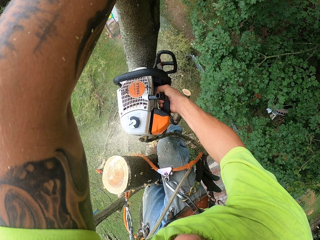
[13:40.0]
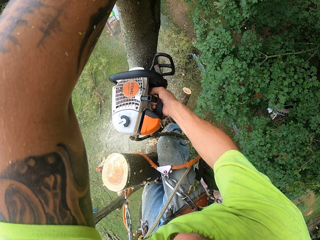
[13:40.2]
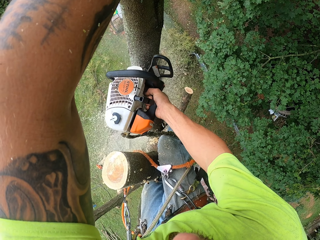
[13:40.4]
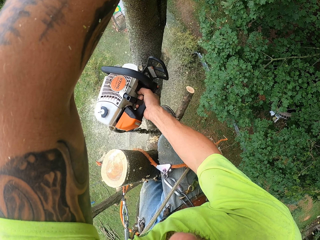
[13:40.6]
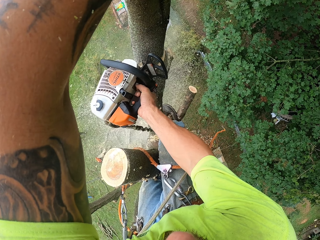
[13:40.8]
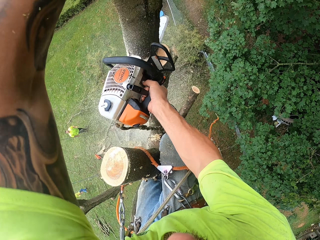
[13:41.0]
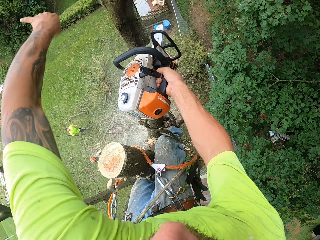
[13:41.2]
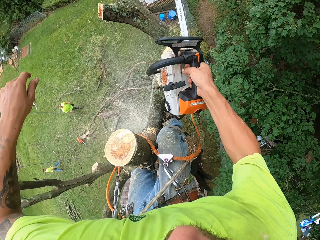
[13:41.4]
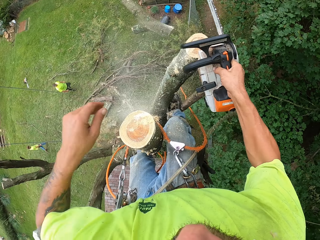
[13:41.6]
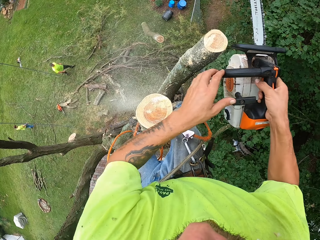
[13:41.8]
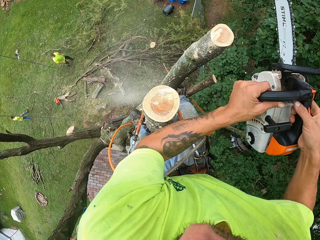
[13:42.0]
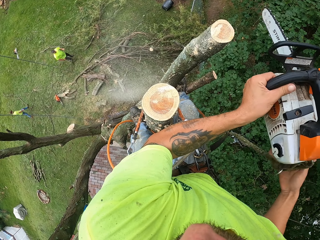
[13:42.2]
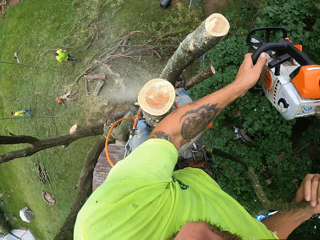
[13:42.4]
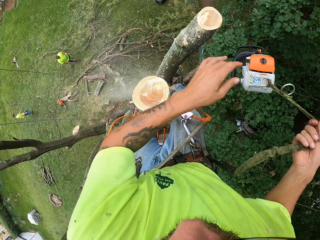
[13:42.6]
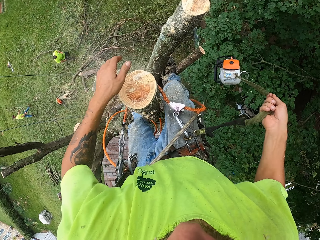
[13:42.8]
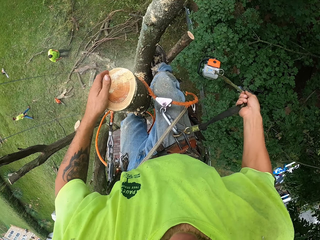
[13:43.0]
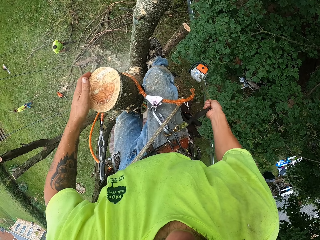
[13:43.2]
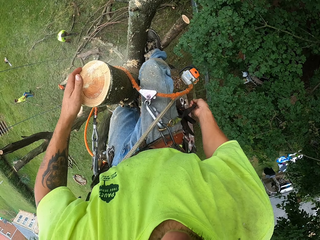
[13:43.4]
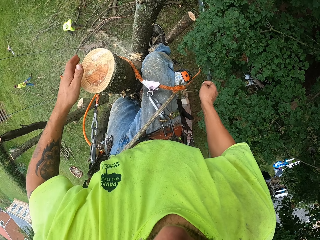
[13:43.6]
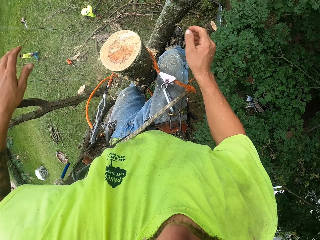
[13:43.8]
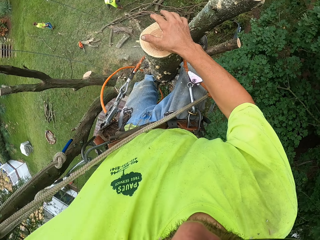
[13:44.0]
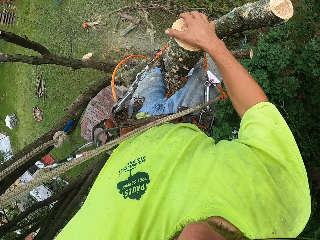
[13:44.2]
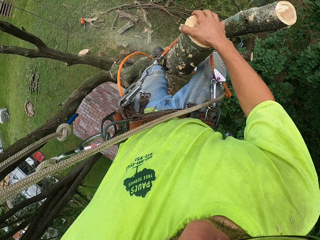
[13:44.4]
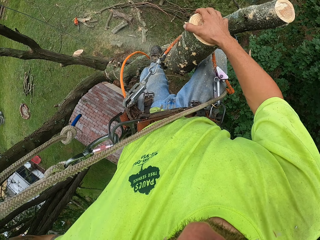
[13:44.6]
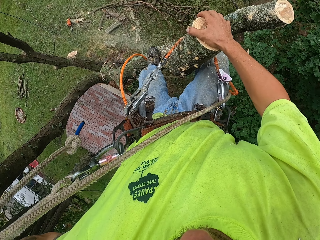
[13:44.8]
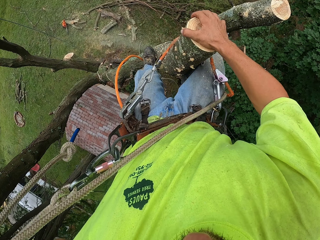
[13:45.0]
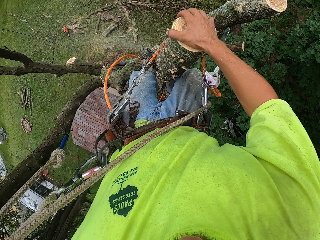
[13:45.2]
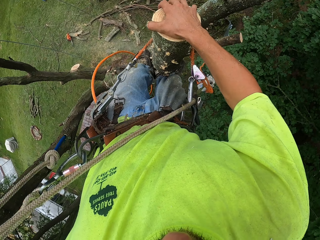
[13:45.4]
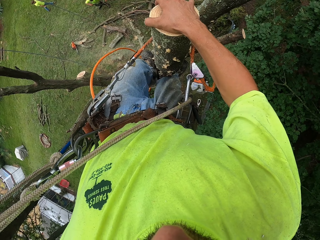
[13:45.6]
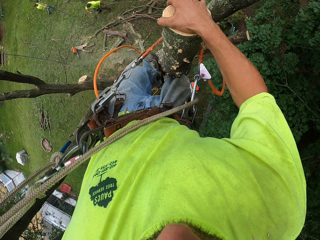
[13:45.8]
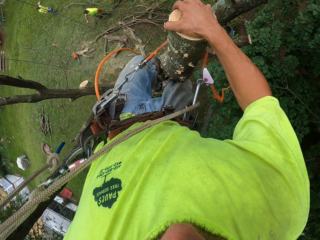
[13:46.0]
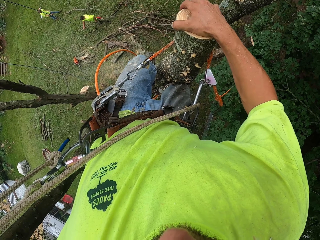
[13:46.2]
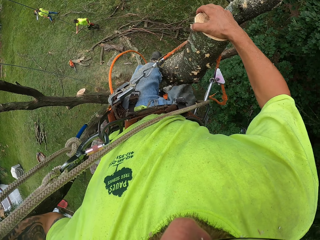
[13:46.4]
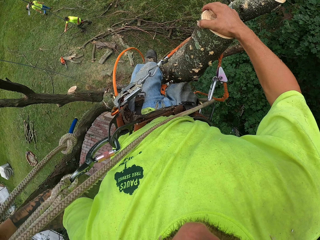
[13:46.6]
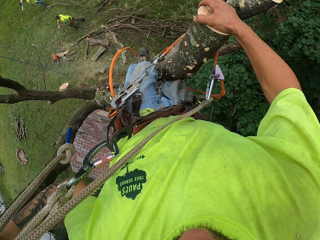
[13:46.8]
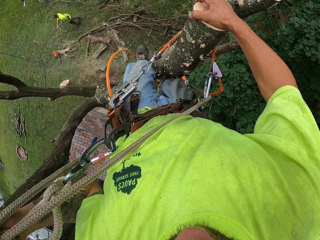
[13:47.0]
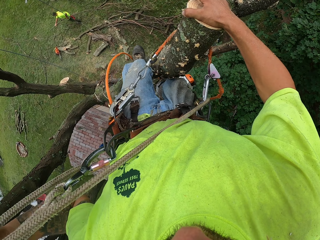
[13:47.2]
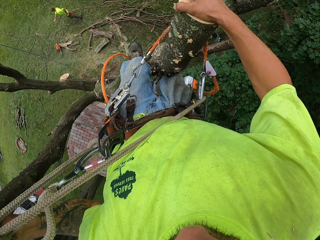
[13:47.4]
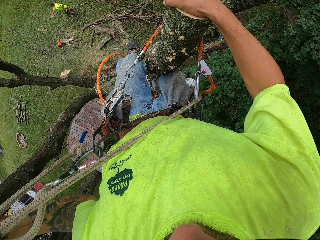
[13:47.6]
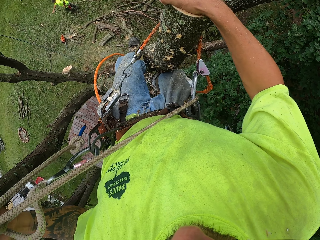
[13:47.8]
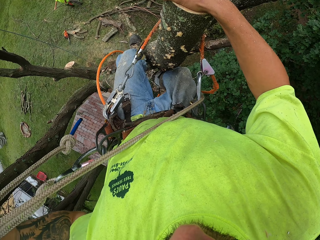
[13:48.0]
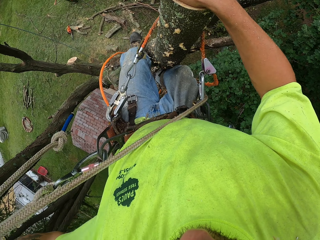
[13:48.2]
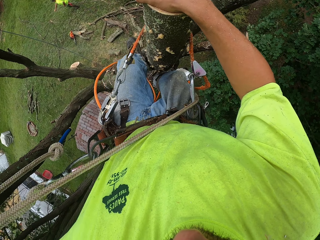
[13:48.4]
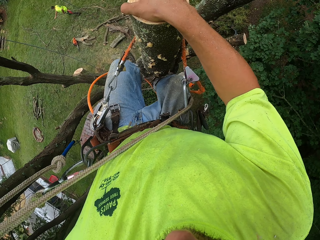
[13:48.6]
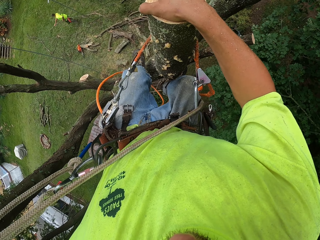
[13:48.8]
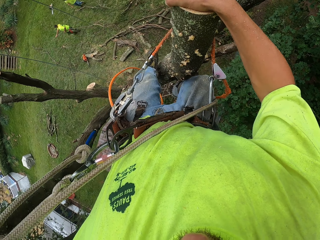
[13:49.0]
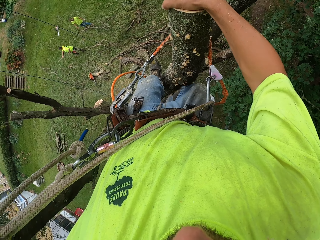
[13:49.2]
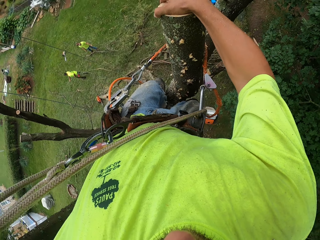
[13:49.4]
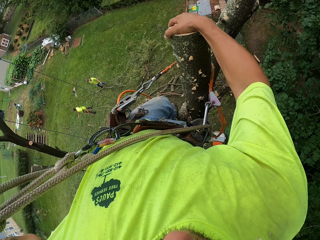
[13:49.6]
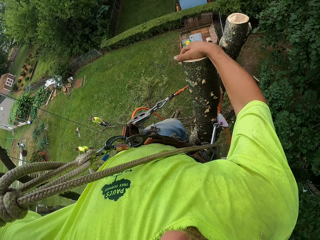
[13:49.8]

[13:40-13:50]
The camera wearer passes the chain saw from his right hand into his left hand. He drops the chain saw hanging with the rope in his right hand. He touches the tree with his left hand. Another man walks around. The camera wearer holds the tree with his right hand on. He descends the tree. He adjusts the tree climbing harness rope with his left hand.

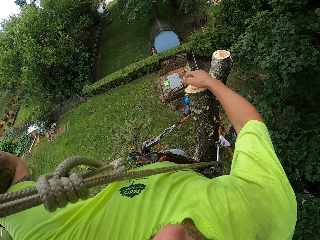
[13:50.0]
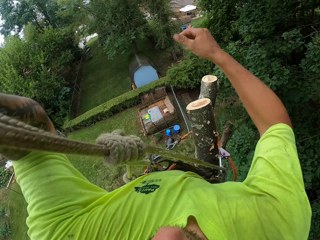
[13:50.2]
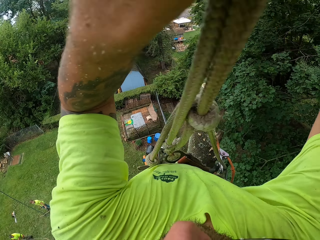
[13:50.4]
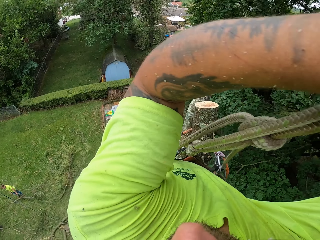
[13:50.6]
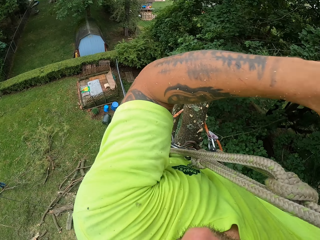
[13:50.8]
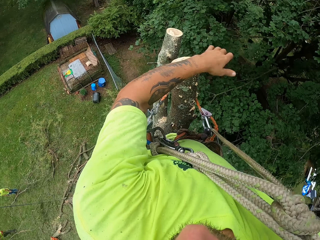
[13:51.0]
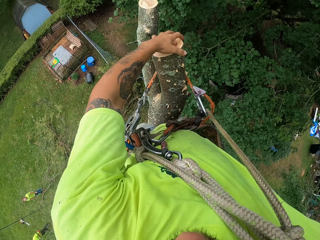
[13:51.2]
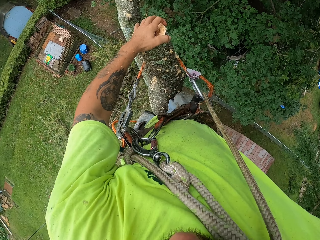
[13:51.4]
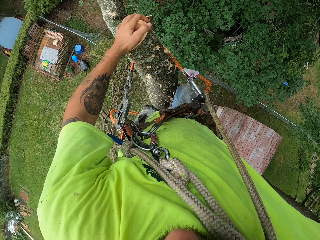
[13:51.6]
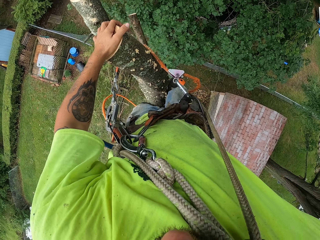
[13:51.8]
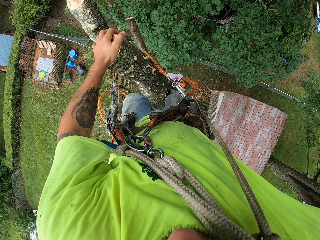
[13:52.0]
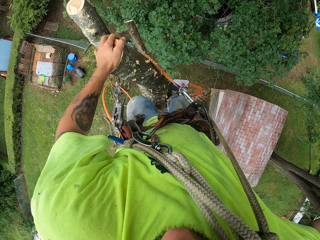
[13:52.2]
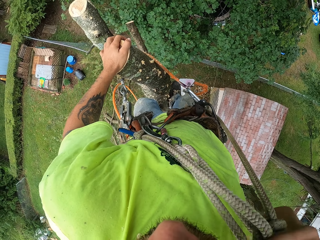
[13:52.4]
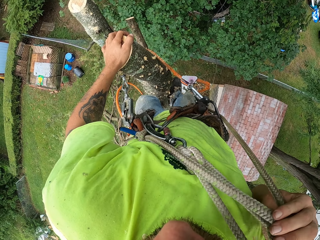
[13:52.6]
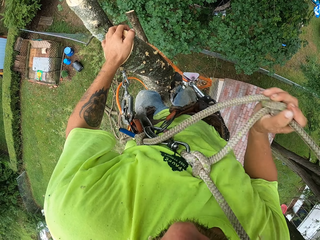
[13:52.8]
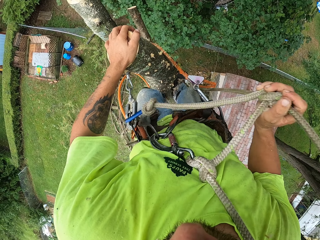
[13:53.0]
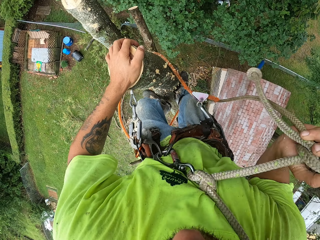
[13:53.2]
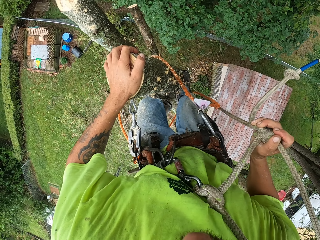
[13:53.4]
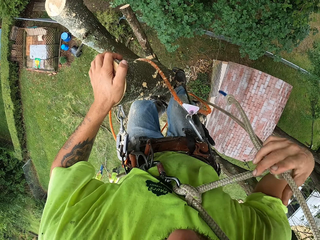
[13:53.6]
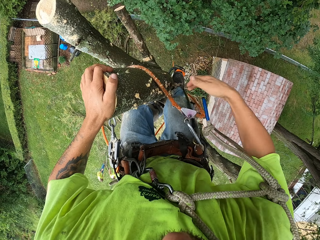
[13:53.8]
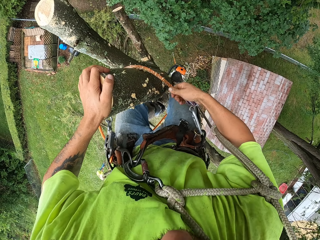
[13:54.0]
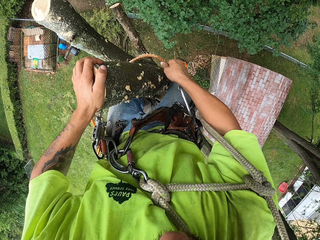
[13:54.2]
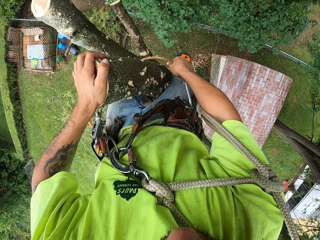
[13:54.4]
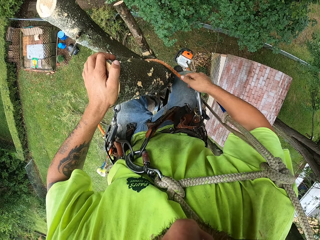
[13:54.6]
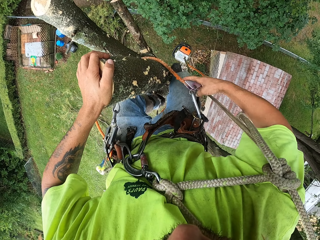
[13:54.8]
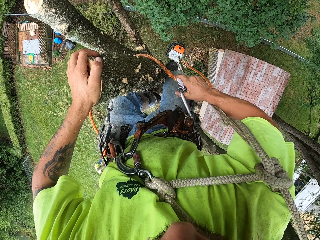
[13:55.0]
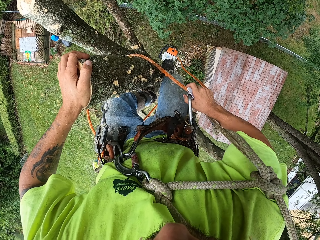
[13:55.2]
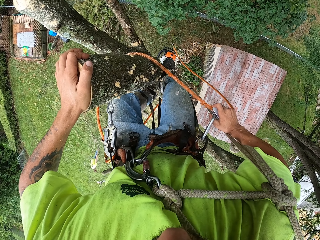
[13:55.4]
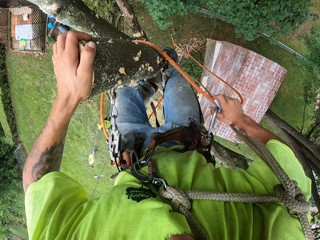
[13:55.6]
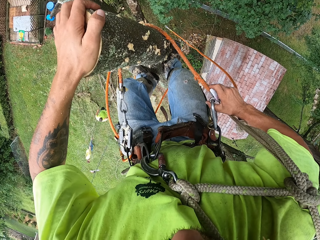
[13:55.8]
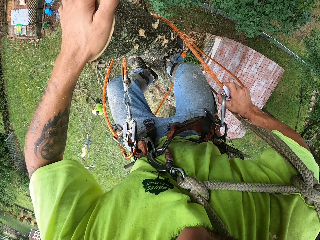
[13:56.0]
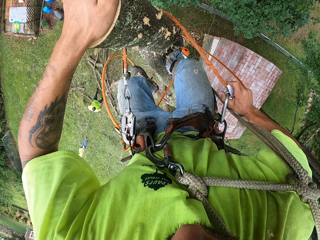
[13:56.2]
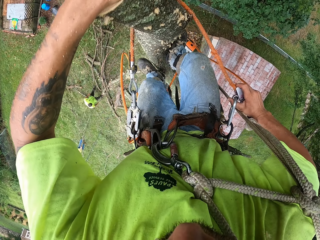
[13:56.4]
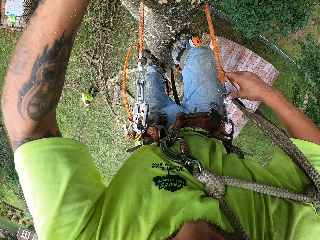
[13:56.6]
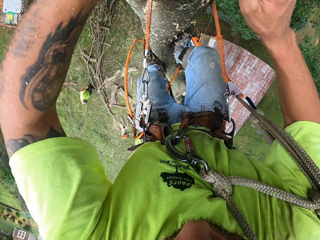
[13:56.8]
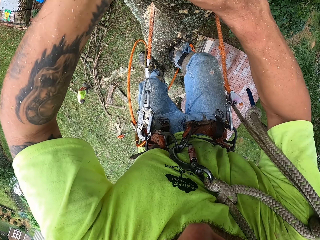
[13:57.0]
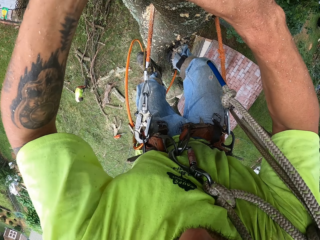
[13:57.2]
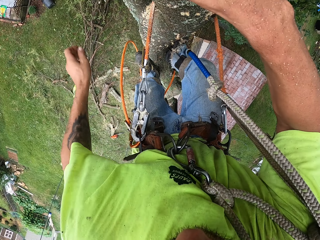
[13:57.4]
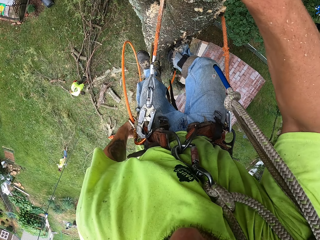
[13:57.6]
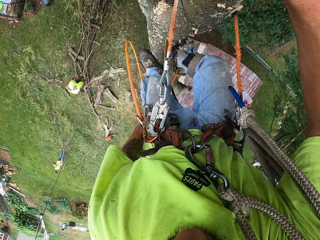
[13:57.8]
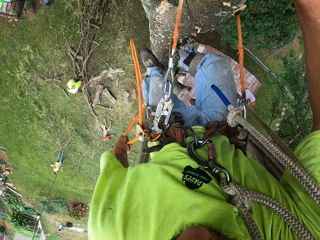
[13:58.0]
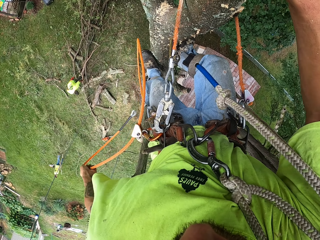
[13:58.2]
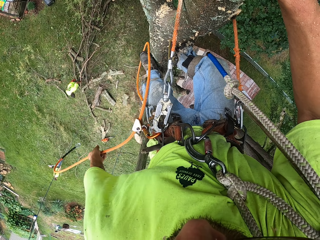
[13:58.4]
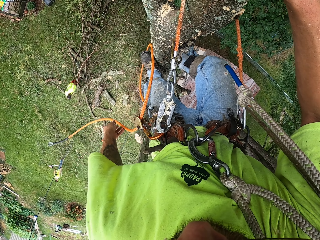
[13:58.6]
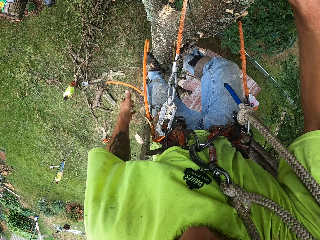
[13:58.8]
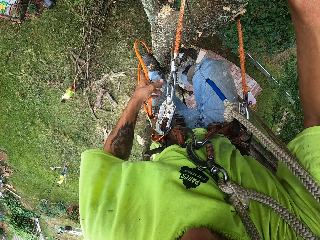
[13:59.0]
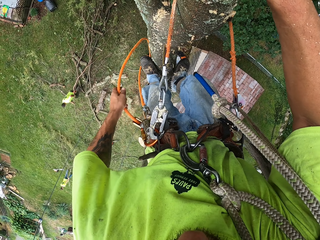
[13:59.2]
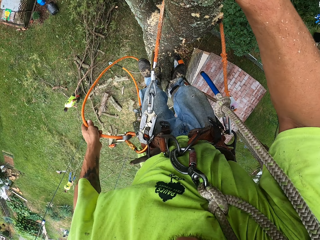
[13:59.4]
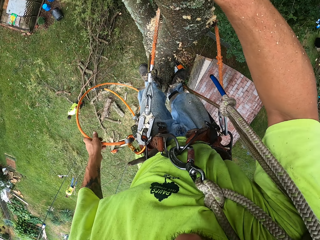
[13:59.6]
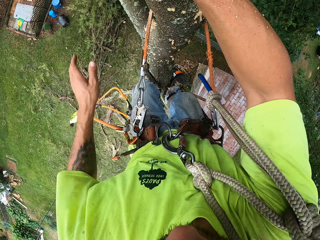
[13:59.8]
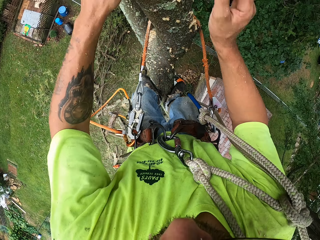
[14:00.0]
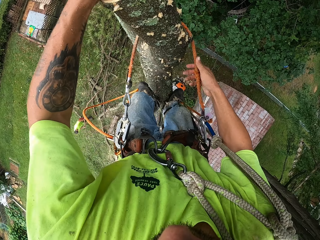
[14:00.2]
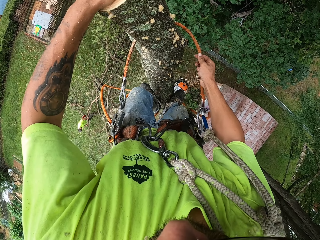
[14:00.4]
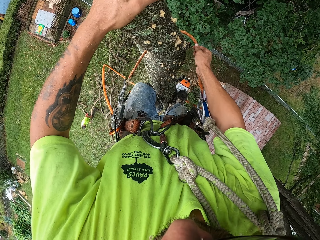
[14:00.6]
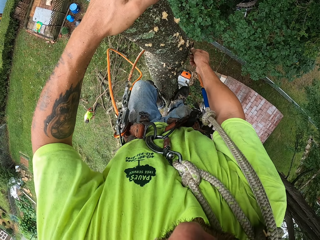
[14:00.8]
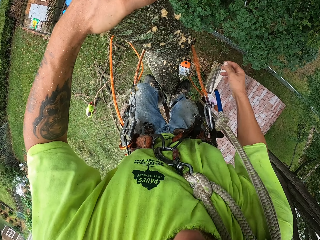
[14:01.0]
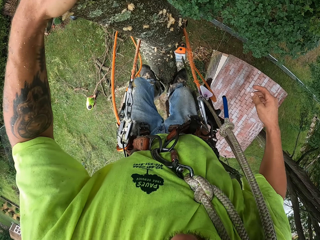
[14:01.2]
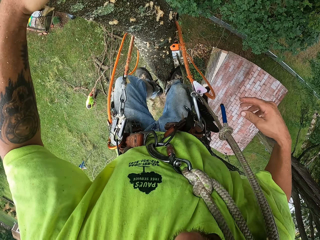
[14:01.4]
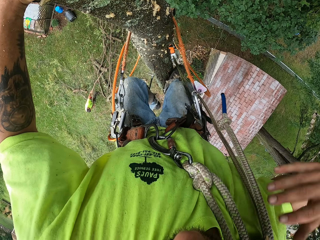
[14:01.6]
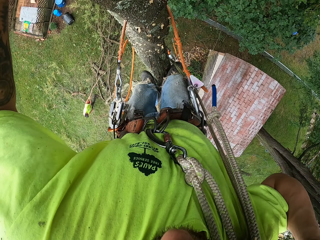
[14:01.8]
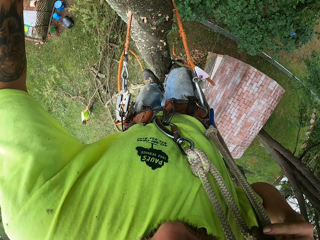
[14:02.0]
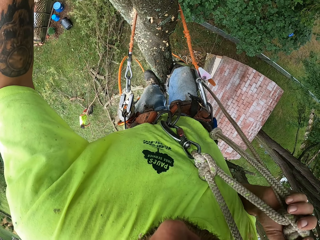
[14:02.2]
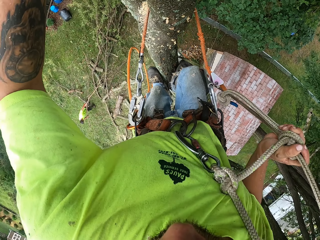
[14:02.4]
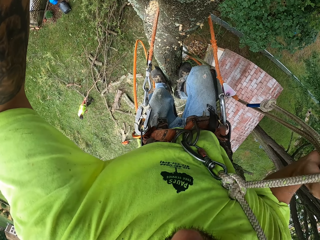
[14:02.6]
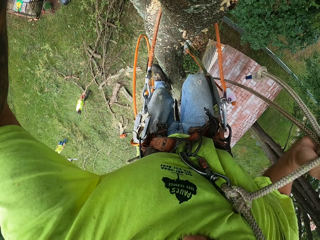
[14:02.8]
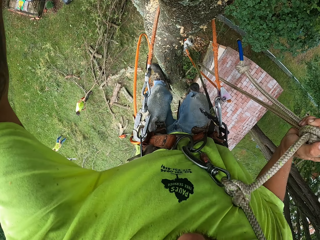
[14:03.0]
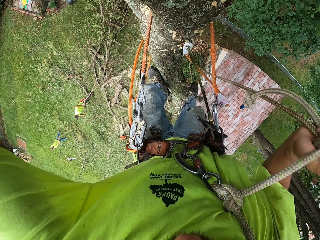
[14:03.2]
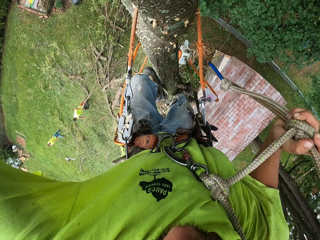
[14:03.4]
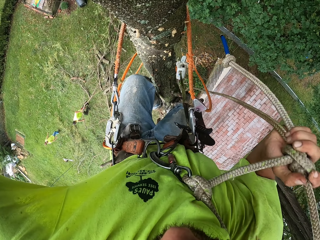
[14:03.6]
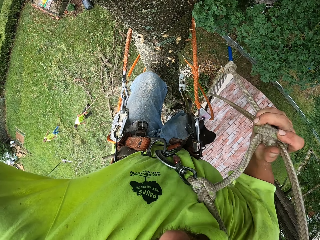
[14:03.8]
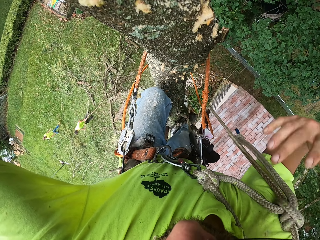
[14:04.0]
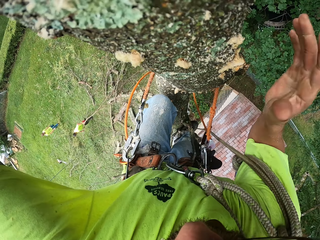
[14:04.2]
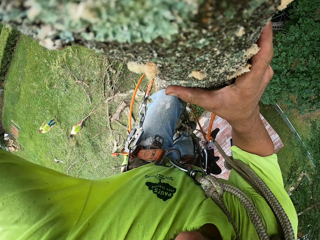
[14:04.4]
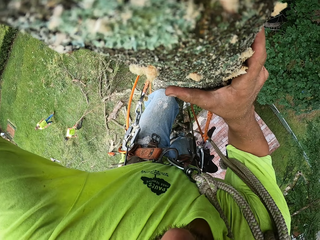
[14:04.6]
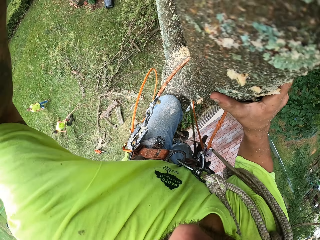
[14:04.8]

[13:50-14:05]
The camera wearer places his left hand on top of the chopped tree. He adjusts the tree climbing harness rope with his right hand. A man picks up the tree branch from the ground with his hands. Another man picks up the tree branch from the ground with his hands.
